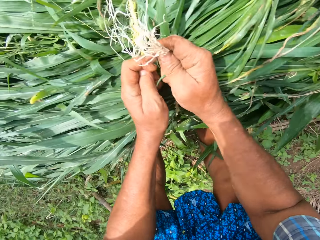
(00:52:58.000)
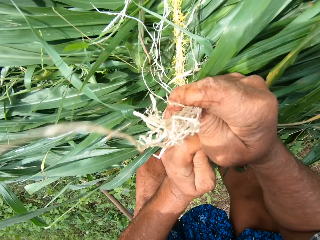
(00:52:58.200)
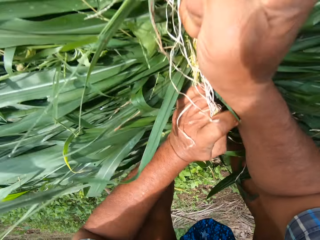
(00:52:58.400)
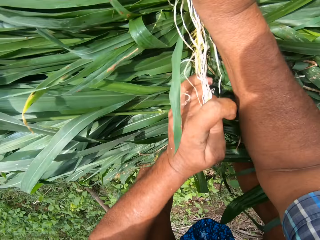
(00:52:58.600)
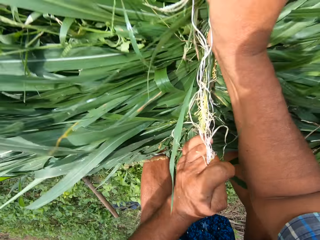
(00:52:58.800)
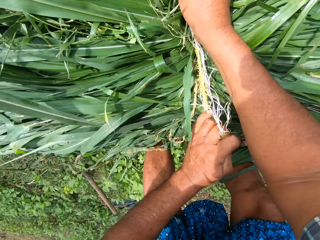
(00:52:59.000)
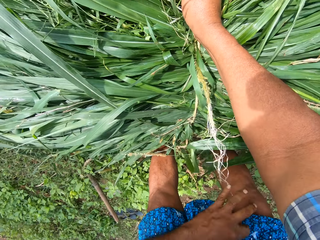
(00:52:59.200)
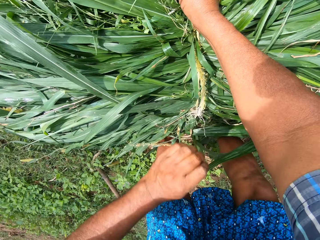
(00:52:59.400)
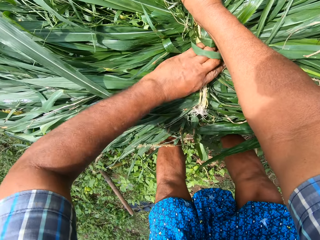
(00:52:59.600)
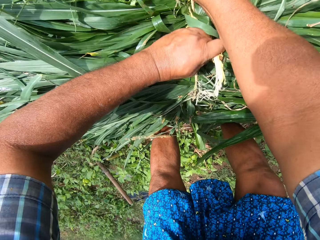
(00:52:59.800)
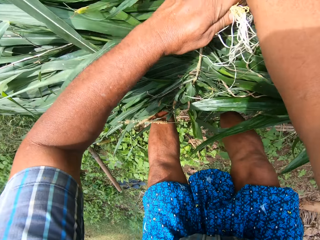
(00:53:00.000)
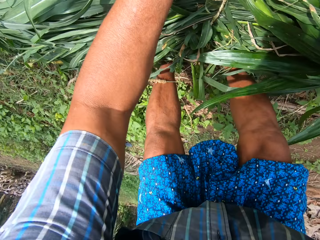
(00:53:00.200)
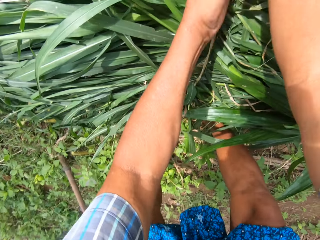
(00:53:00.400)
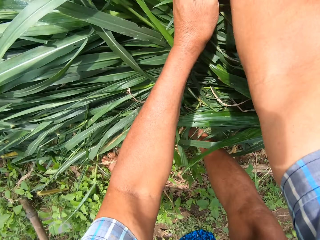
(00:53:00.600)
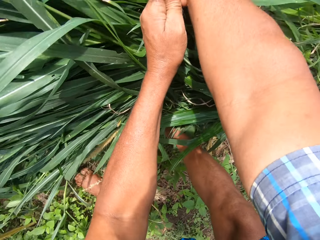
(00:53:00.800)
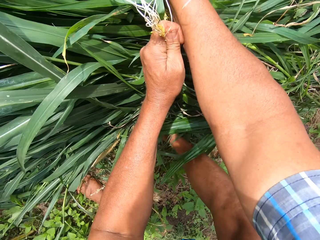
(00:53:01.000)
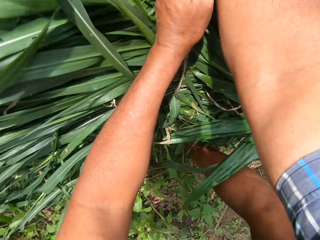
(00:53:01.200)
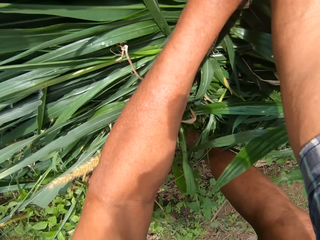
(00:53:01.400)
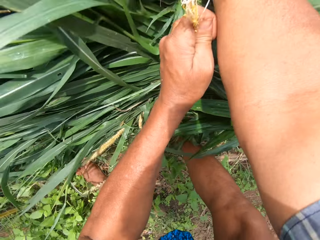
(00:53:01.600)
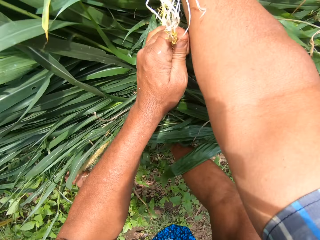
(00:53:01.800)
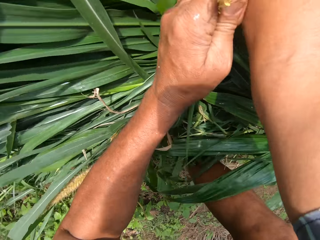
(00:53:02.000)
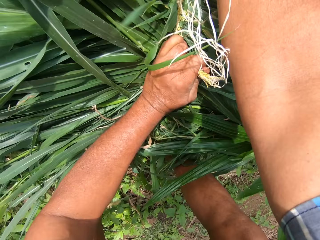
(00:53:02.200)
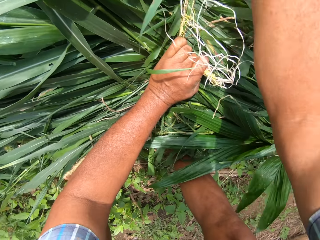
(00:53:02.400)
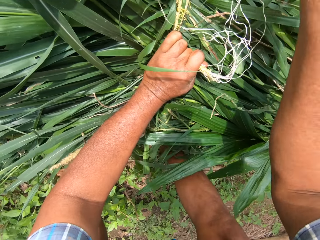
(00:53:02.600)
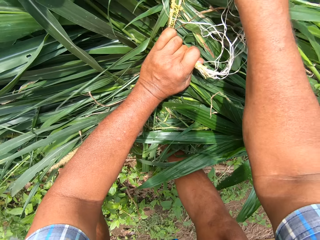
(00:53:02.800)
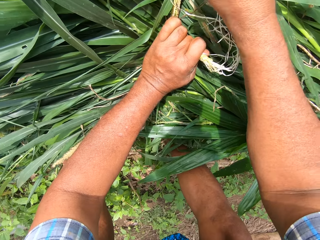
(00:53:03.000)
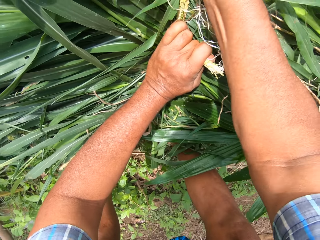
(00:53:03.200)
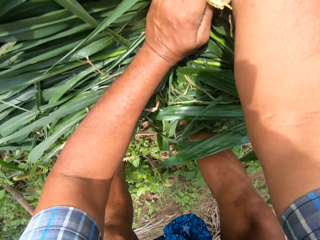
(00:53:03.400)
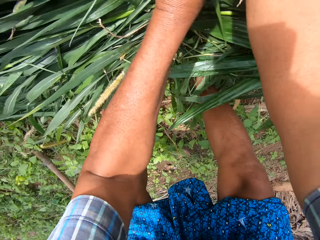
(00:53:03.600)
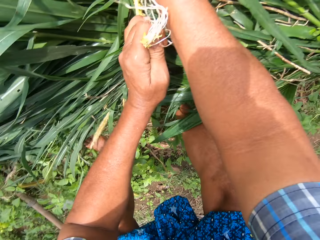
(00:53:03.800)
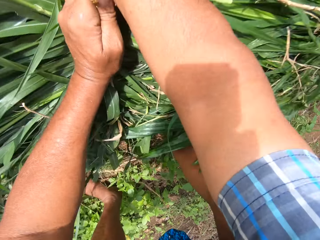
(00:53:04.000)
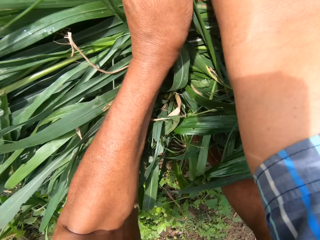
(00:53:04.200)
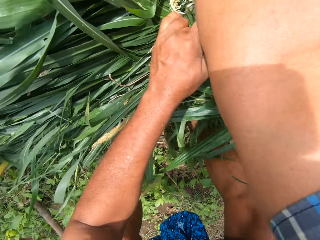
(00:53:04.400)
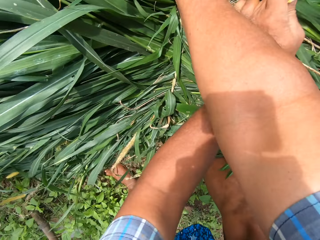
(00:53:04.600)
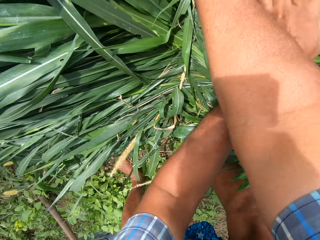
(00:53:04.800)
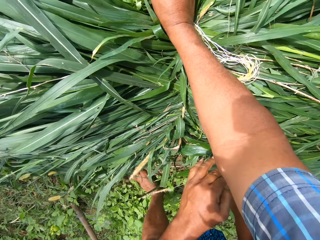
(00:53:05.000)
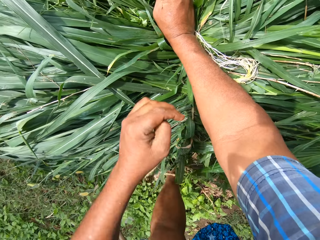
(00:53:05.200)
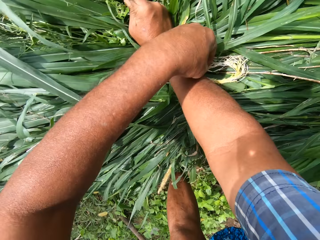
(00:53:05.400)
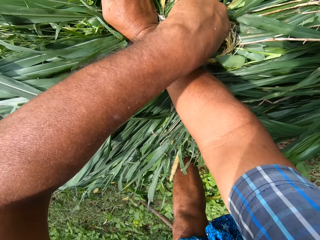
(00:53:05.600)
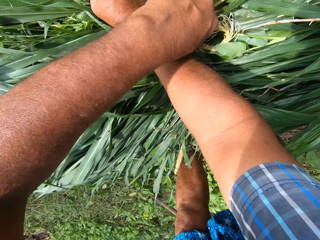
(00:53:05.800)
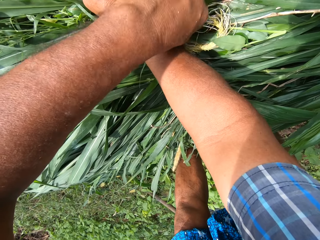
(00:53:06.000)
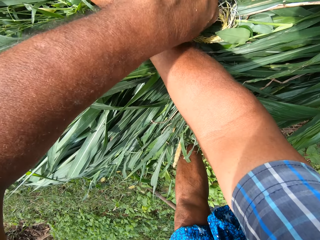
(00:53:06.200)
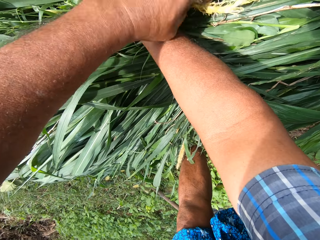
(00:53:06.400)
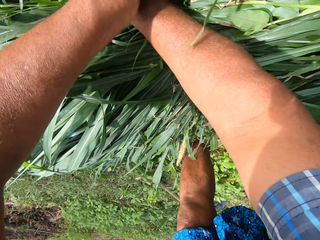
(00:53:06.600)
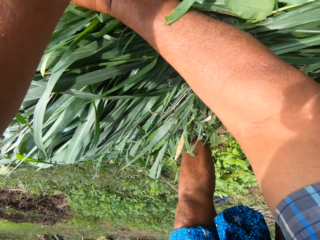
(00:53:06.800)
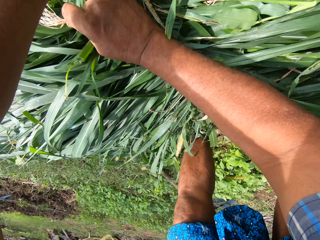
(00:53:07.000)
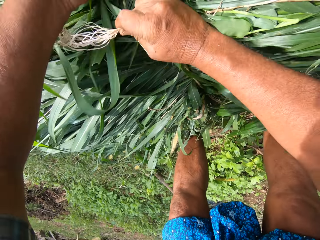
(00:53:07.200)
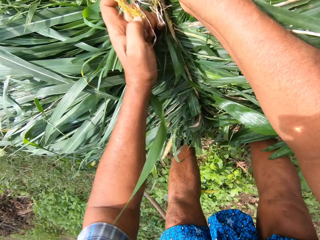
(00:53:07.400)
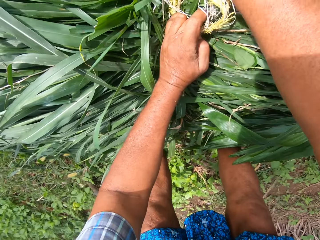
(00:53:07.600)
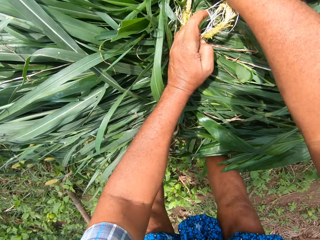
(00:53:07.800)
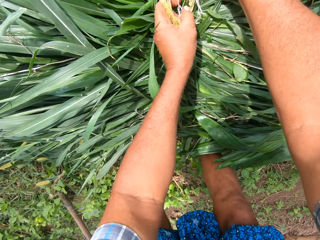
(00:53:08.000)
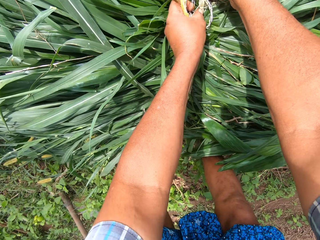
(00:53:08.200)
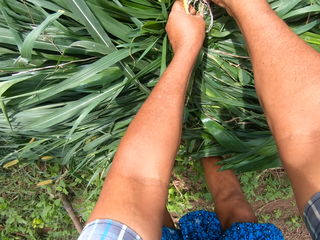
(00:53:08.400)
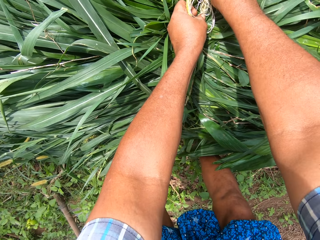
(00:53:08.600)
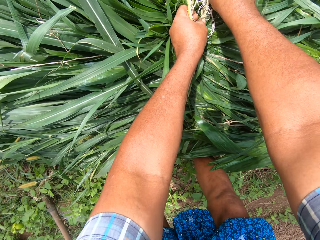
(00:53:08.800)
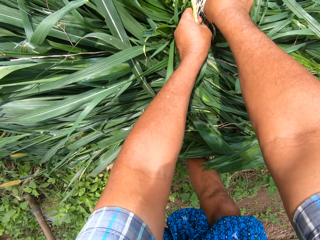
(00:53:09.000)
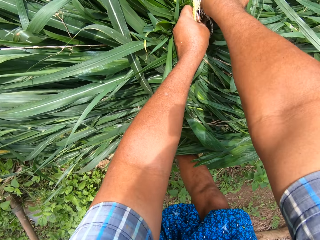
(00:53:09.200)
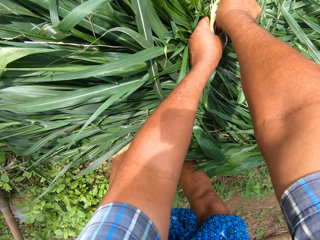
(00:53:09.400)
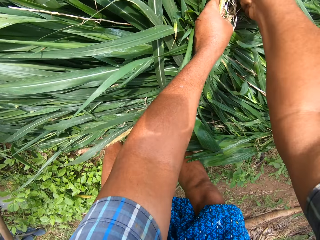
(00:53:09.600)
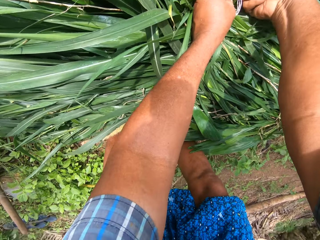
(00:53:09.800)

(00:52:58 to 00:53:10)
The camera wearer ties the ropes.

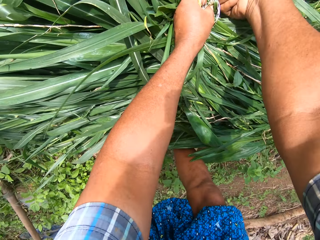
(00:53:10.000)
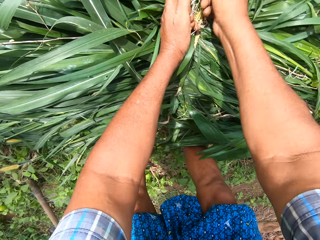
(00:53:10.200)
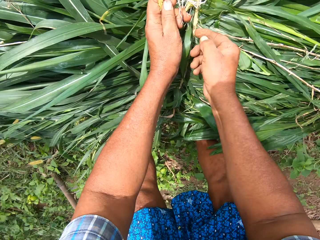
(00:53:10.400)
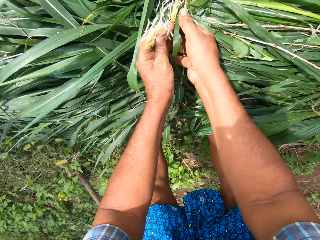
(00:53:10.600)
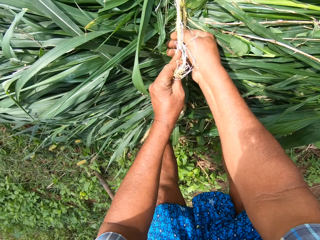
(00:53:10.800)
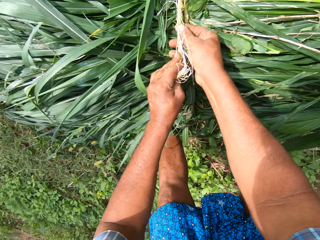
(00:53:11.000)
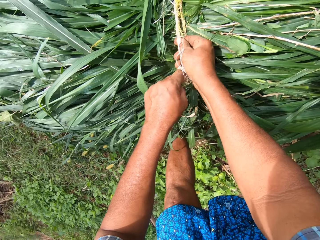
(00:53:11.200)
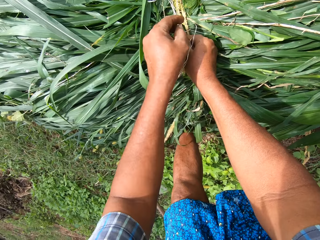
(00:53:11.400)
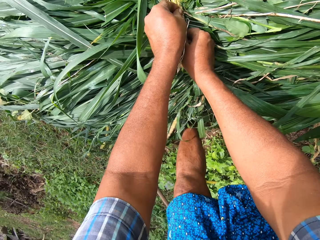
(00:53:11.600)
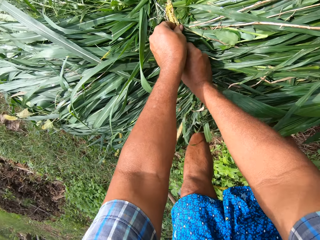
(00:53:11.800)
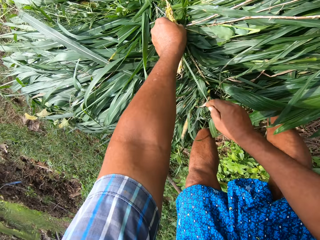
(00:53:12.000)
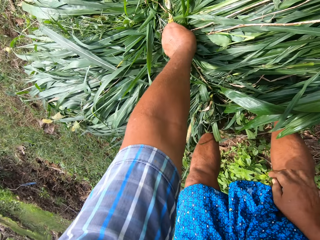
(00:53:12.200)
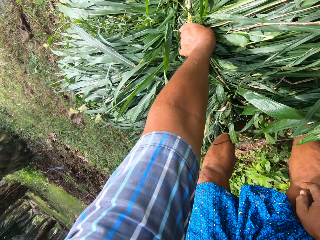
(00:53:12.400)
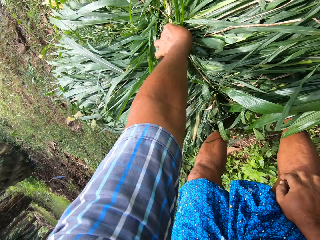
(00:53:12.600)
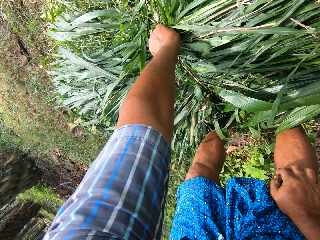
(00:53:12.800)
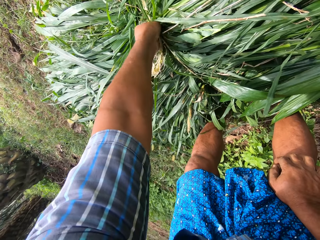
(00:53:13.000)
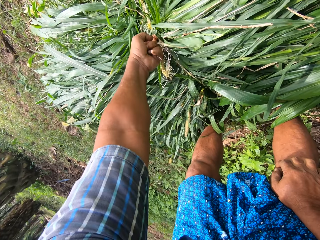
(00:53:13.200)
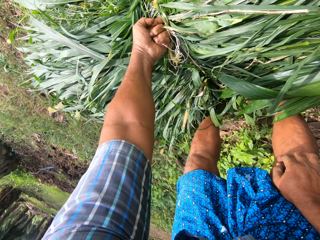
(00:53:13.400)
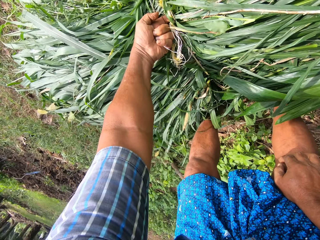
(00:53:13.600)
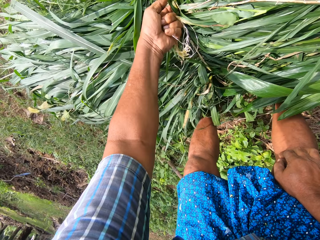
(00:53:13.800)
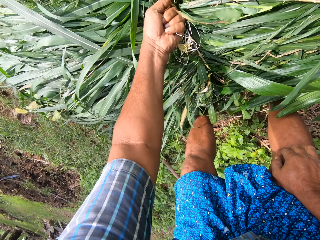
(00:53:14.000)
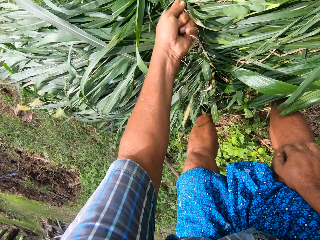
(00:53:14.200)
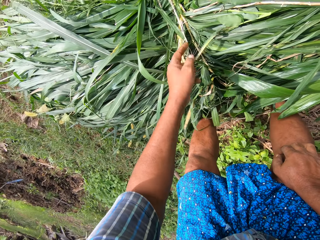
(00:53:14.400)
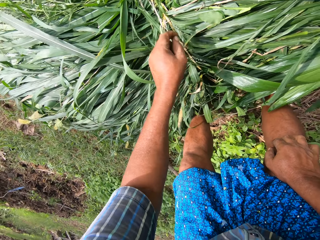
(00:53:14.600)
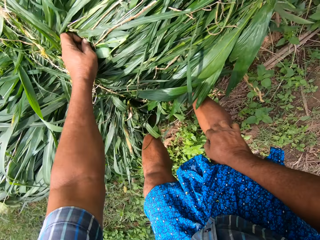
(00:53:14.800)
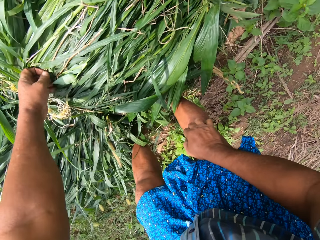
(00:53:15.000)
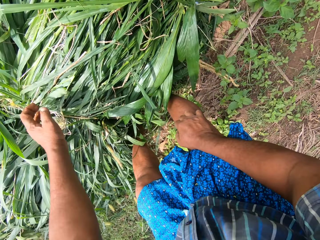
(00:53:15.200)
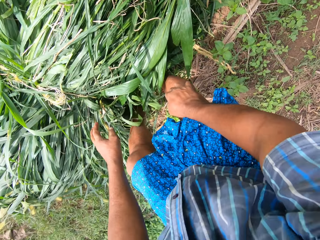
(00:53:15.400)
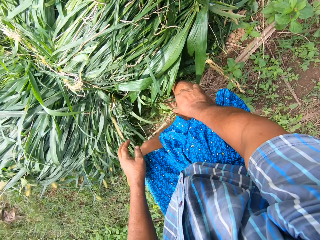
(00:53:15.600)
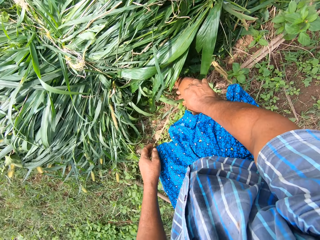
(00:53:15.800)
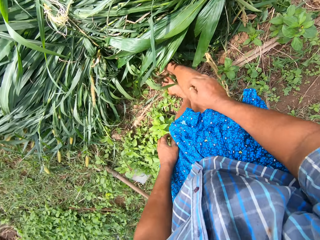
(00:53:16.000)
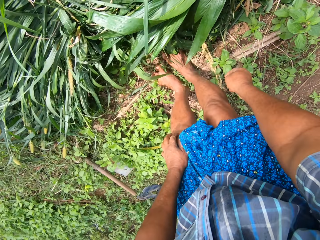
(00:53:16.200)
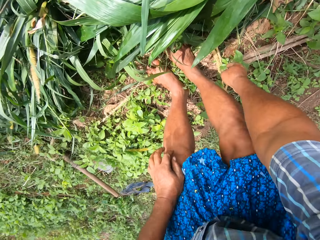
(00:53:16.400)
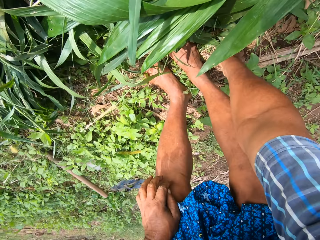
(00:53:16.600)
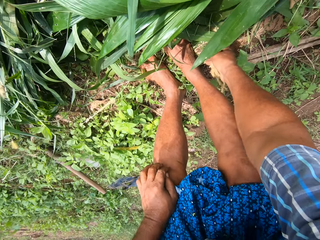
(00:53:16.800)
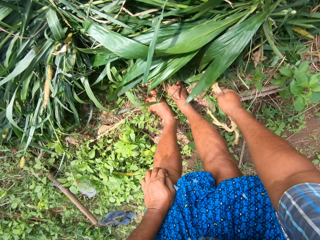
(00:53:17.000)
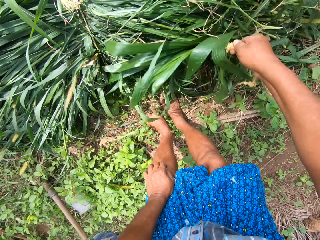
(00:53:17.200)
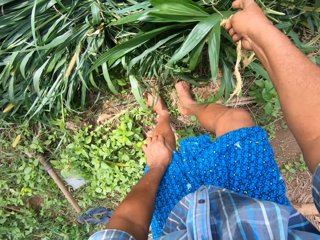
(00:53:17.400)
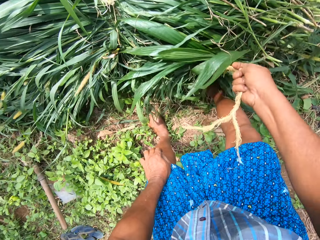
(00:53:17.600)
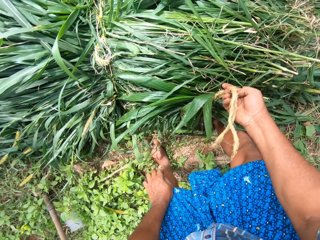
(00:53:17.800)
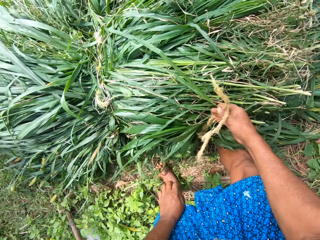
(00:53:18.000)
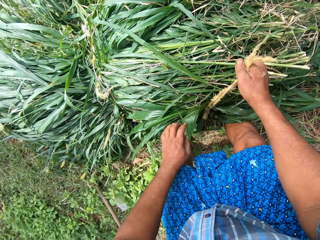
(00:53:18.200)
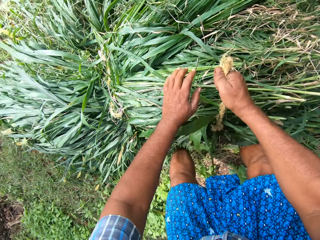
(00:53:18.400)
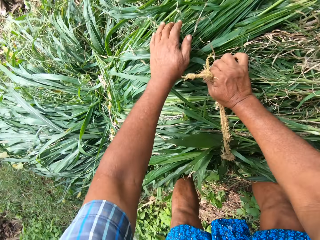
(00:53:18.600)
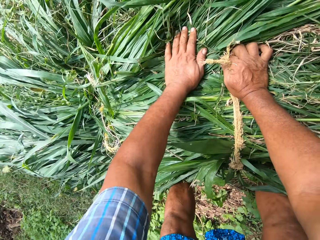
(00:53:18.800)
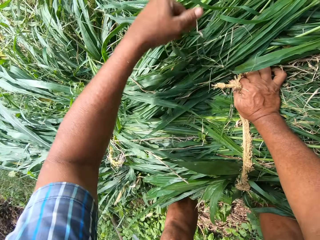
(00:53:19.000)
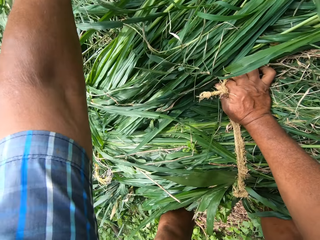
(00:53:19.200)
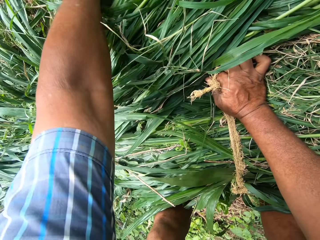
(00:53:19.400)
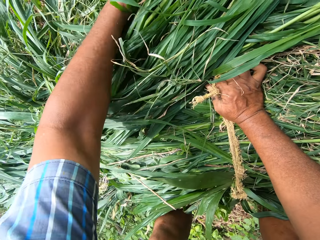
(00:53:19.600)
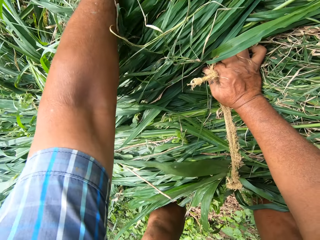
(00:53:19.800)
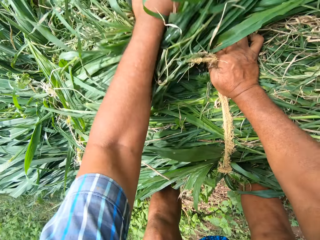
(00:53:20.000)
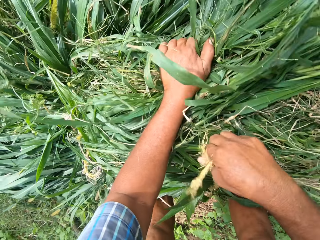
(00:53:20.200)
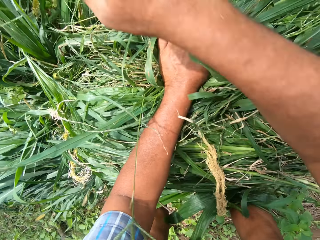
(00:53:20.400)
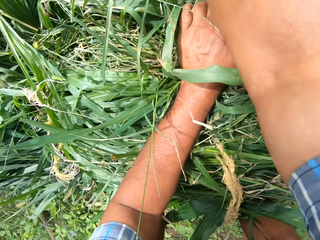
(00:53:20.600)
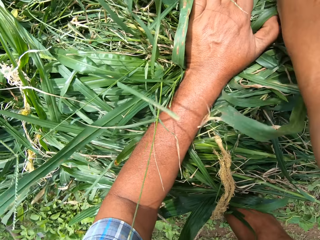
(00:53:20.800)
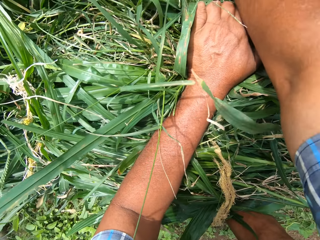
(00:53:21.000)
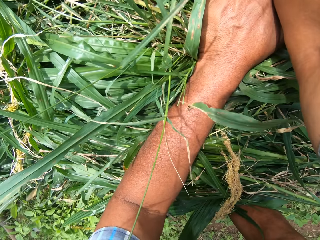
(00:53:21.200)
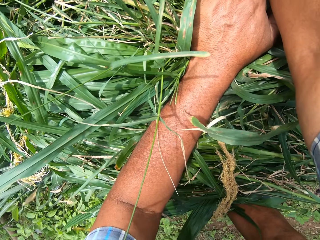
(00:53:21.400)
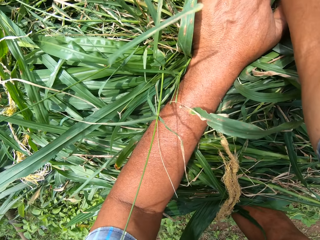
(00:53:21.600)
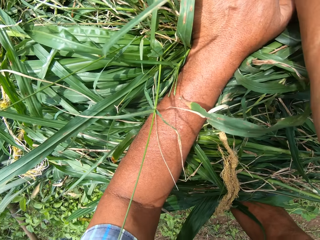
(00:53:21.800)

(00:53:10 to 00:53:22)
The camera wearer picks the other rope from the floor.
